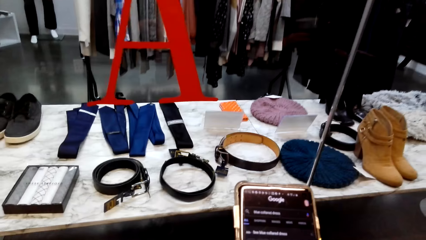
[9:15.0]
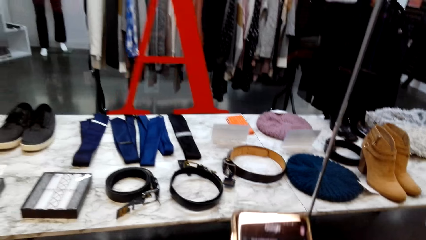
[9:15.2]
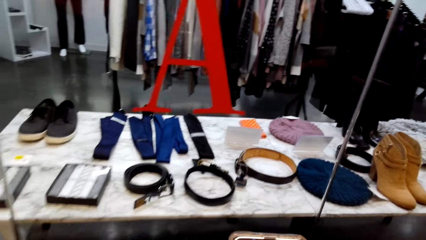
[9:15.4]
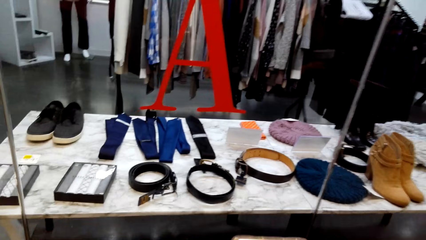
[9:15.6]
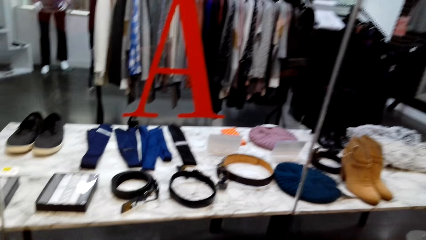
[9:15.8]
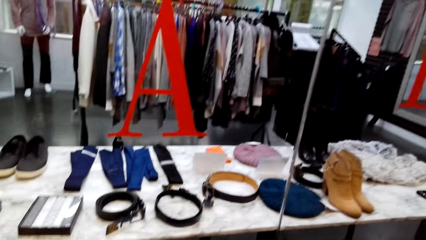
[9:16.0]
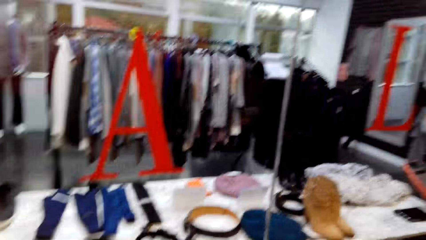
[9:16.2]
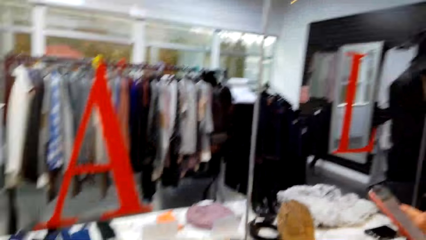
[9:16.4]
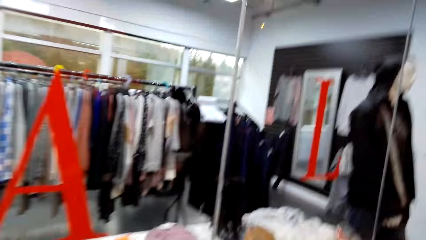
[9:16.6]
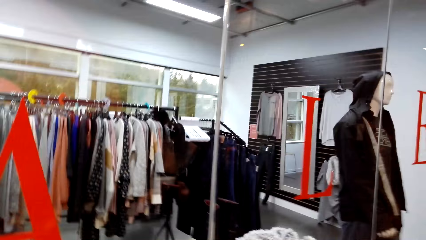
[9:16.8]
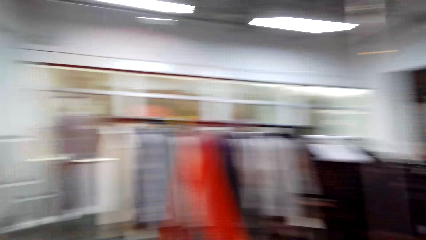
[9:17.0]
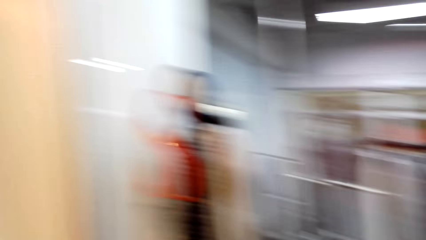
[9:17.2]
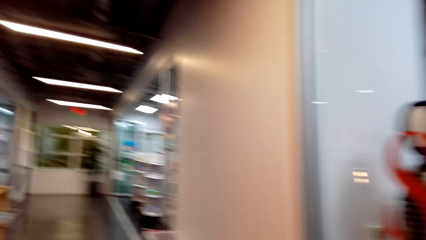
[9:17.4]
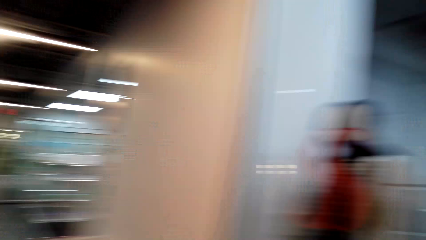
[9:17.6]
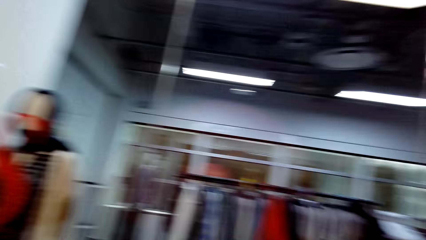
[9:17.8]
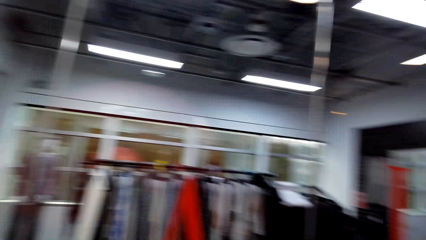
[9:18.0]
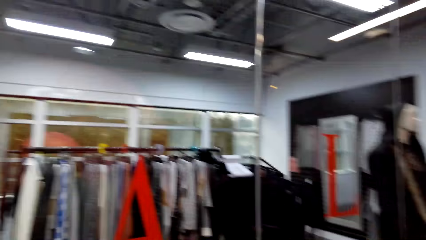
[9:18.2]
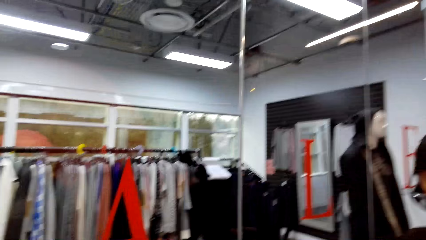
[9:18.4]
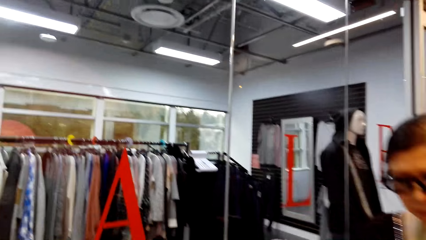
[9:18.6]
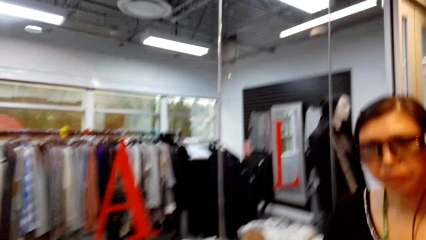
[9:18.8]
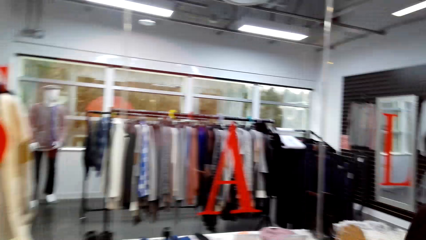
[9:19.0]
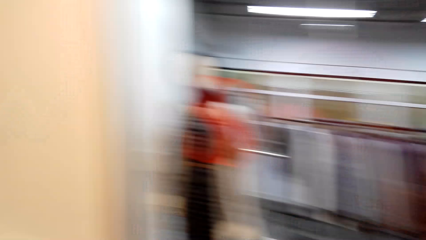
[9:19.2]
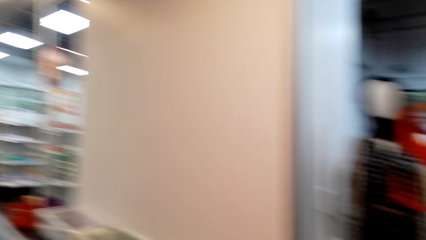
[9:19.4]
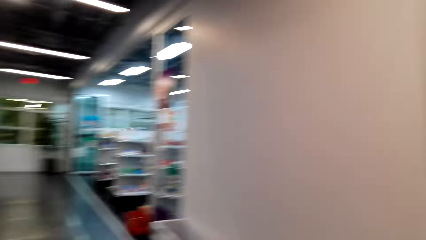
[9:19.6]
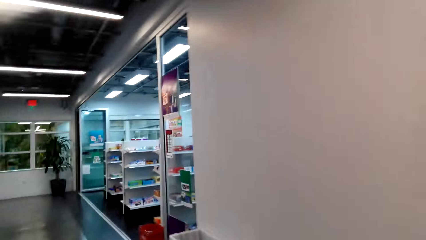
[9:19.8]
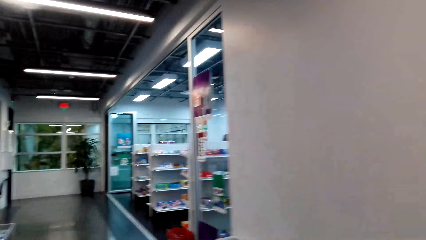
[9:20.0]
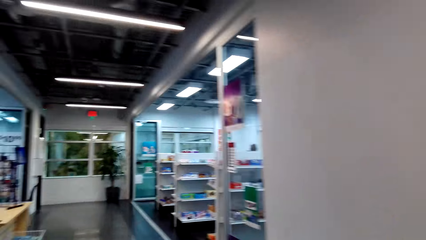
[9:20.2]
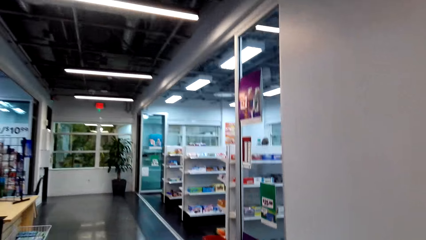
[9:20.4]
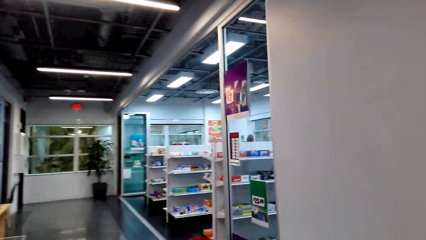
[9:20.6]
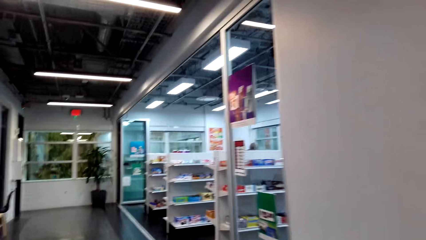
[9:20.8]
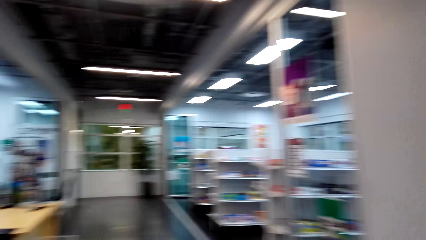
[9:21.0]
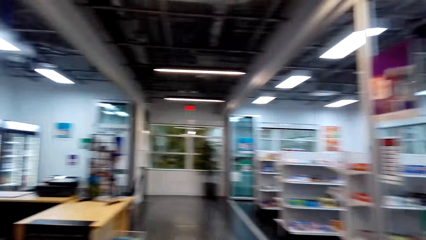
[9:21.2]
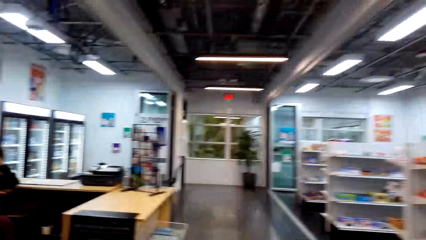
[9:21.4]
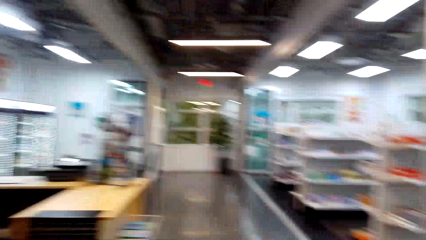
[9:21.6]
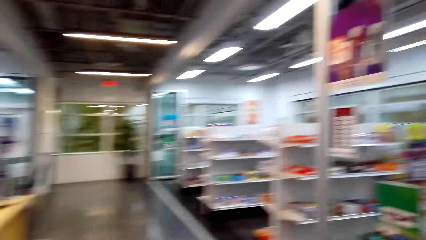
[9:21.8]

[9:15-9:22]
The camera wearer walks around.

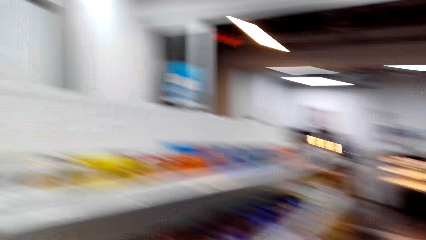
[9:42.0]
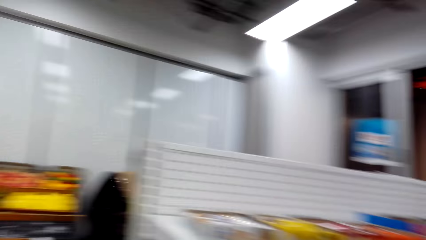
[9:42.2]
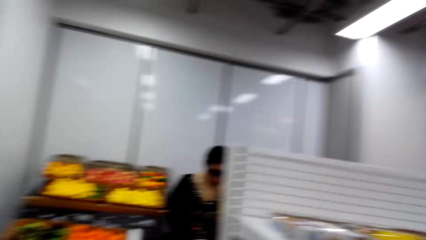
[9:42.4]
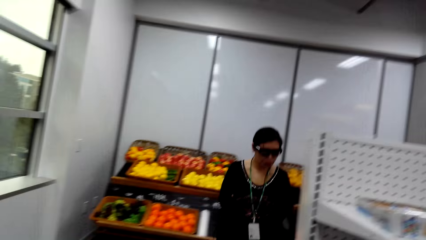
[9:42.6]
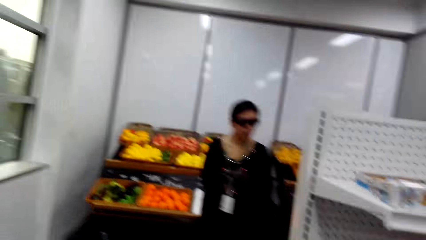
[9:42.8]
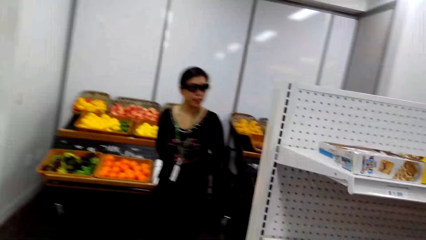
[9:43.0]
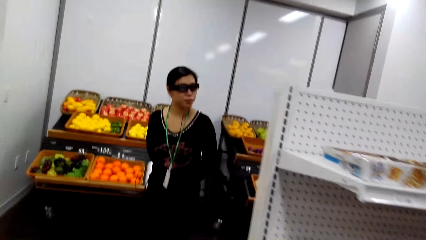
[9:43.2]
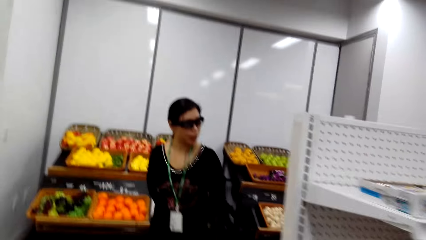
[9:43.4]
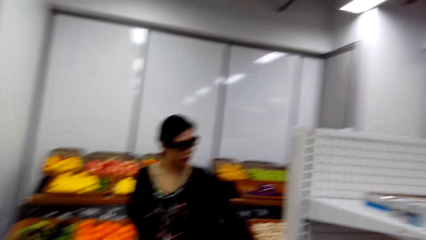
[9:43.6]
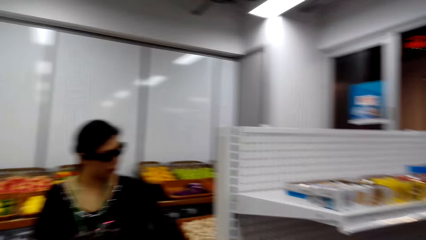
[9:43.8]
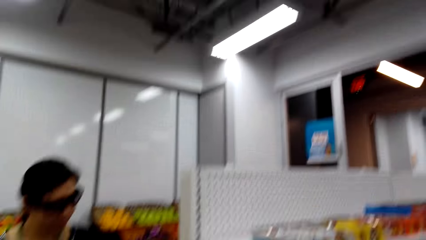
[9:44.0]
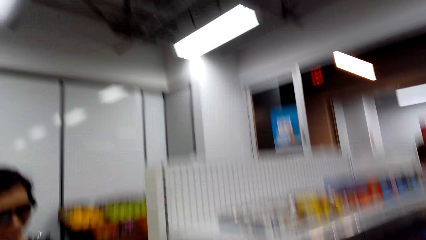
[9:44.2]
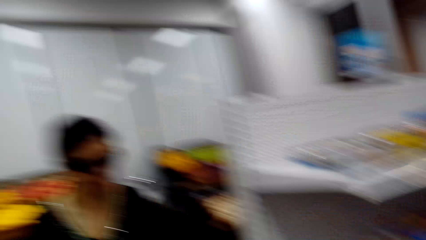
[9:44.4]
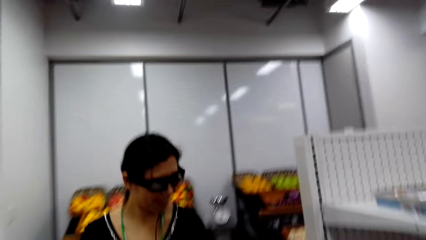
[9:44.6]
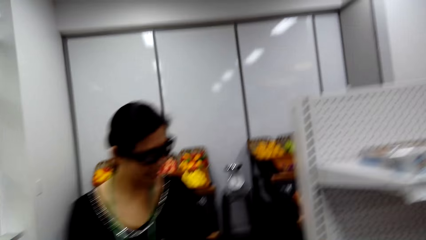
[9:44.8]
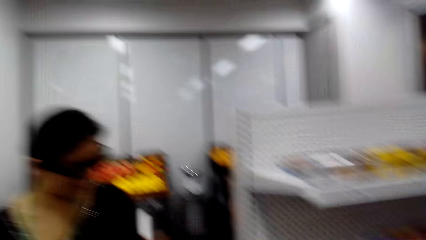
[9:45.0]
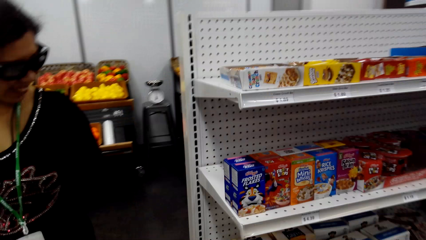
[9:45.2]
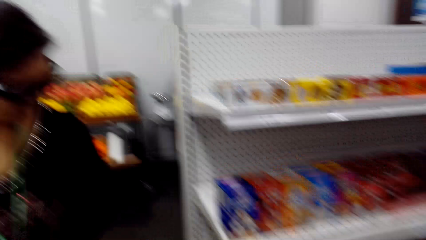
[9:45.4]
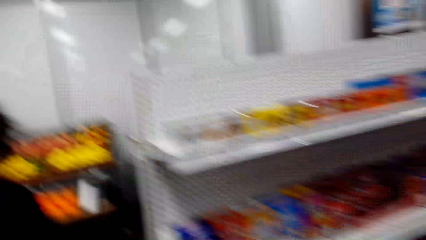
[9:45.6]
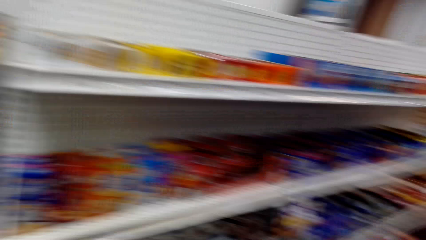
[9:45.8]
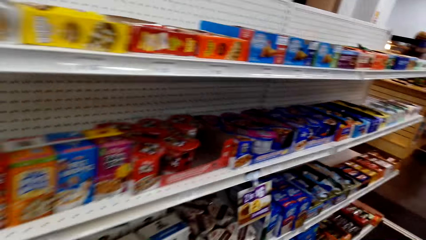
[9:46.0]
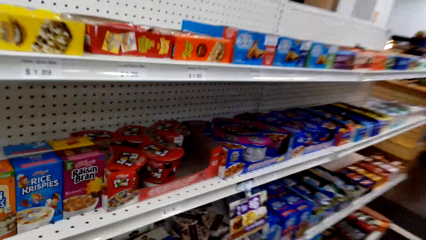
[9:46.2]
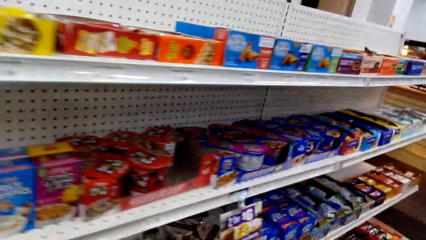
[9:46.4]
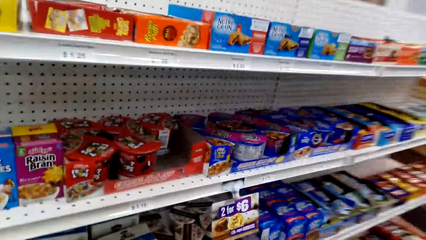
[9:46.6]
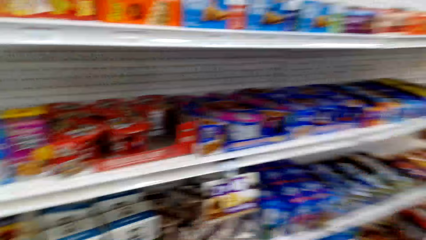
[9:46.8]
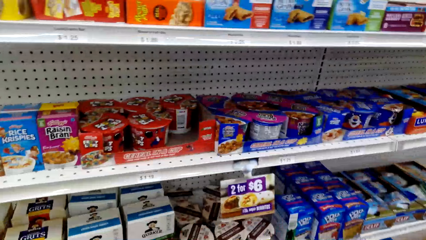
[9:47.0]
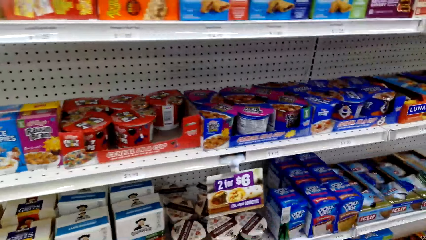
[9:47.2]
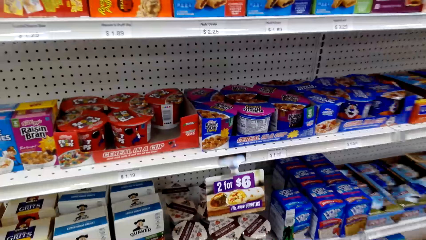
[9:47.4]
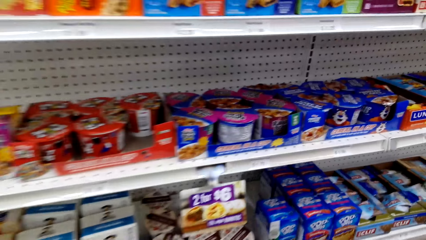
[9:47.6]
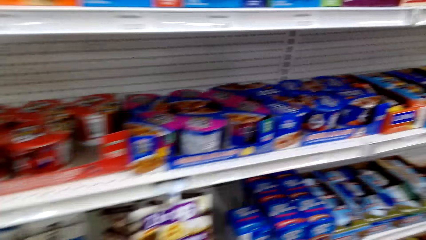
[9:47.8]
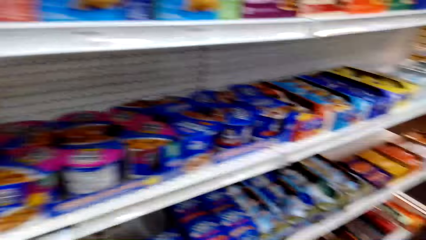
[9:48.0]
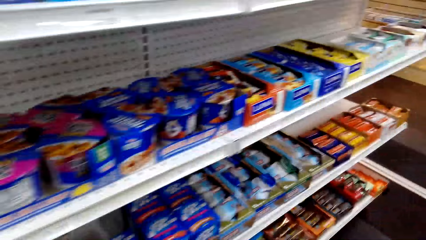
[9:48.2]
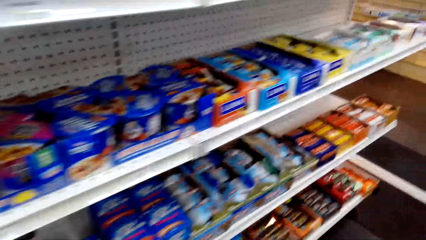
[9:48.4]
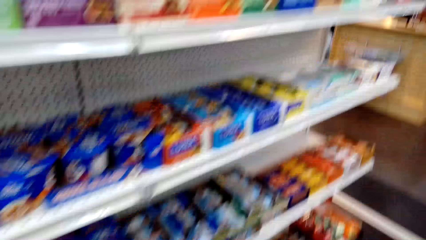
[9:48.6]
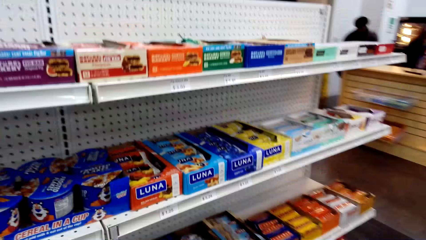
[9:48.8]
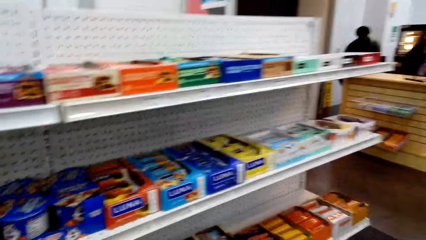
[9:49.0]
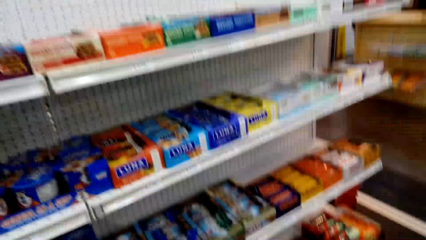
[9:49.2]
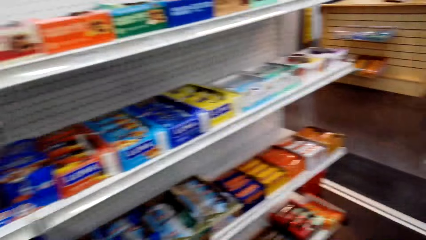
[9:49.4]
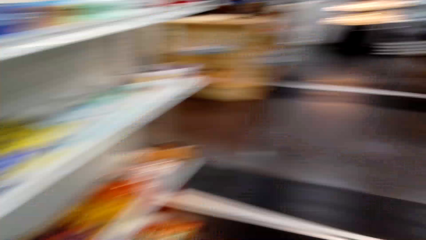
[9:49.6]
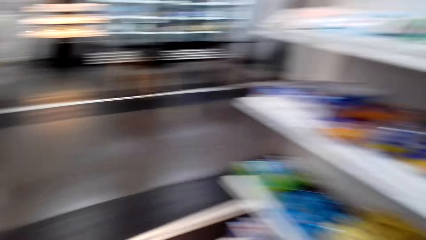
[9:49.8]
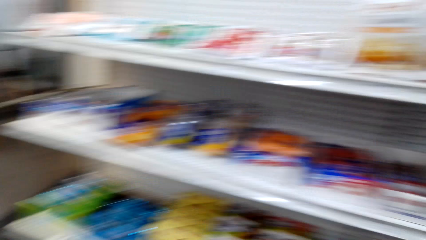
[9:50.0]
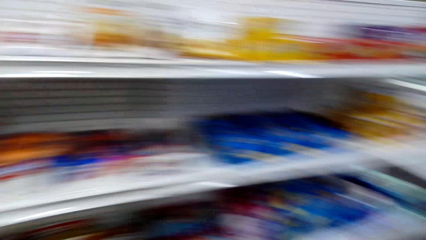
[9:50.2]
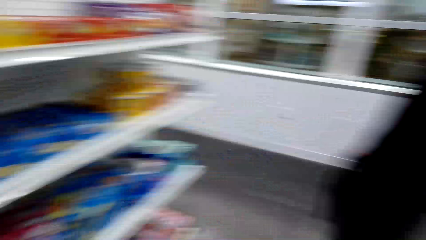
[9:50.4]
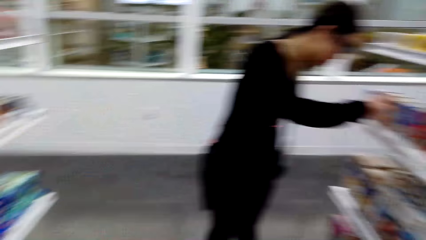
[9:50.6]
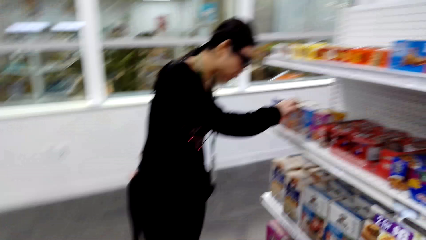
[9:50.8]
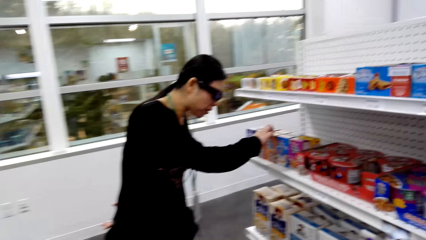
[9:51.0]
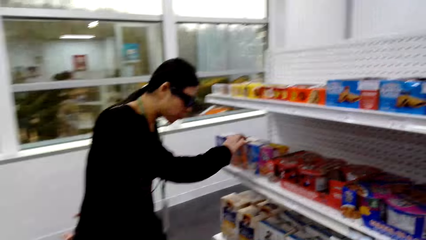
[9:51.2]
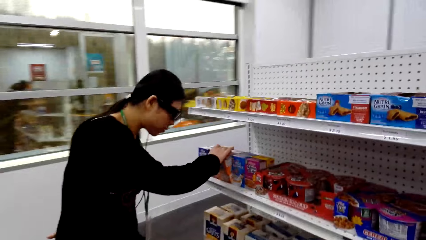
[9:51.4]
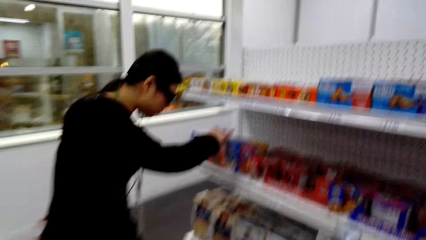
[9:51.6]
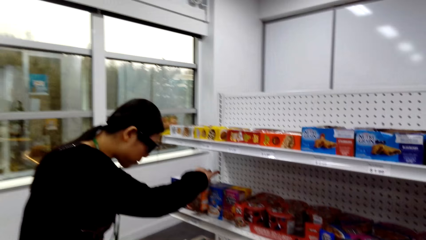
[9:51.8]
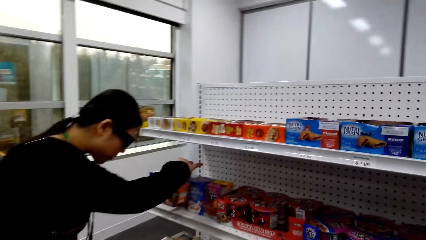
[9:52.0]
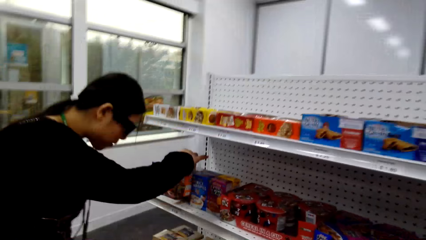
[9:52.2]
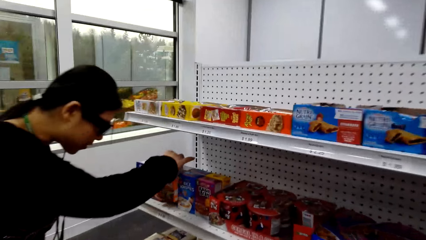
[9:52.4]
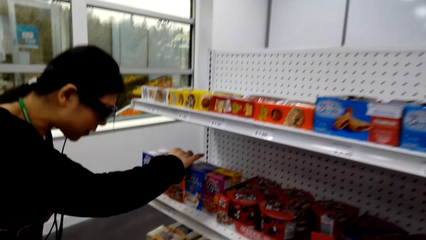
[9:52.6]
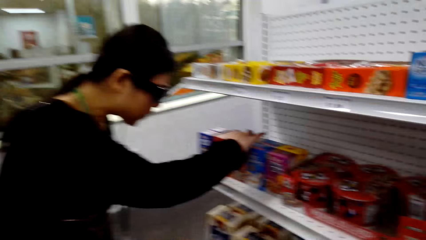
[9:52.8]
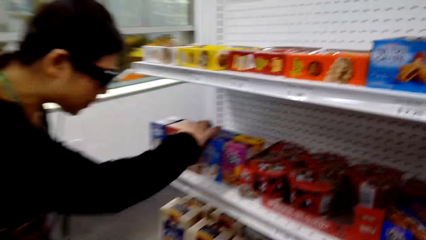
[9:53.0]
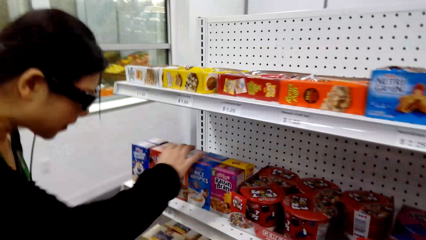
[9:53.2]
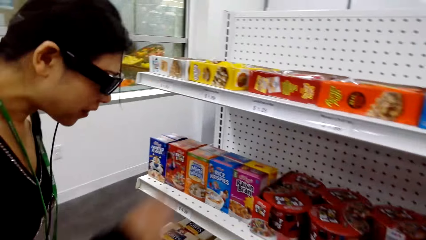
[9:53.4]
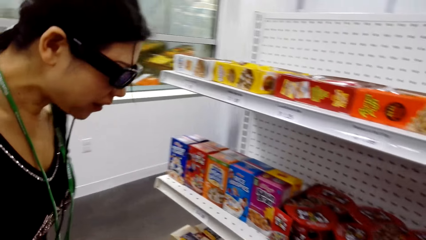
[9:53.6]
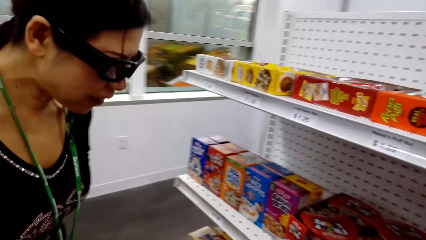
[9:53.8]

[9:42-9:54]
The camera wearer looks at a woman. They look around. They walk around. They look at the woman. The woman holds a packet of bites.
